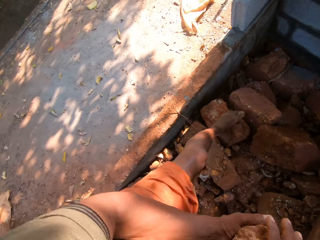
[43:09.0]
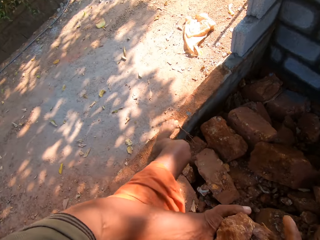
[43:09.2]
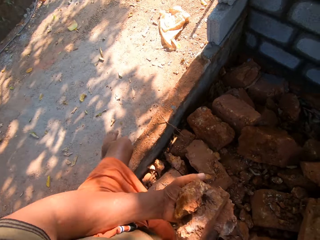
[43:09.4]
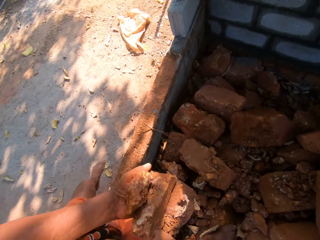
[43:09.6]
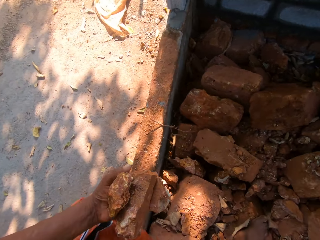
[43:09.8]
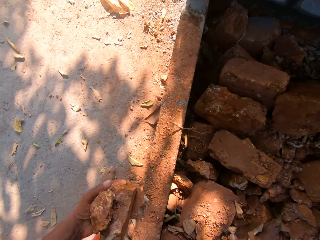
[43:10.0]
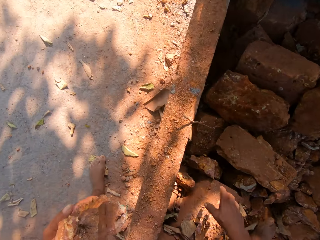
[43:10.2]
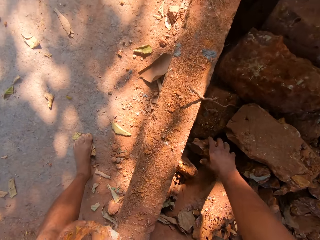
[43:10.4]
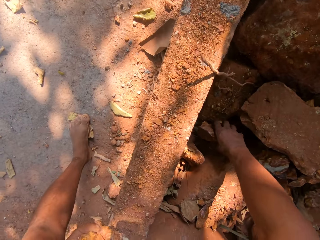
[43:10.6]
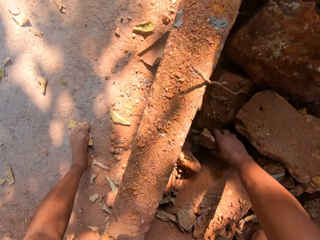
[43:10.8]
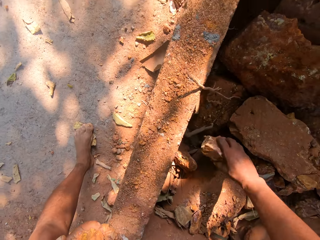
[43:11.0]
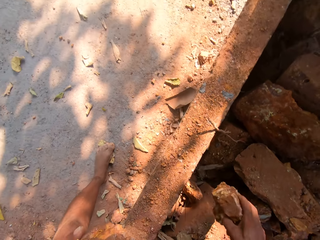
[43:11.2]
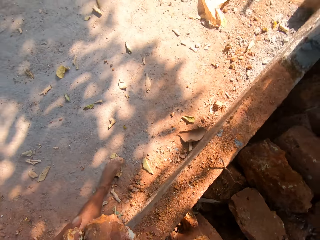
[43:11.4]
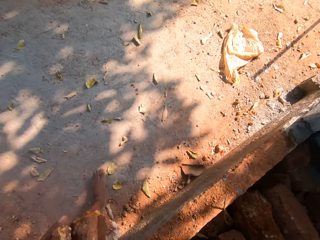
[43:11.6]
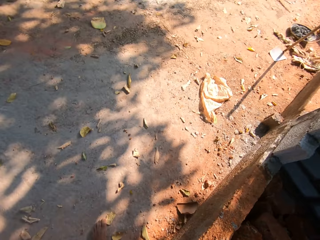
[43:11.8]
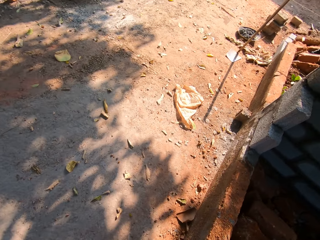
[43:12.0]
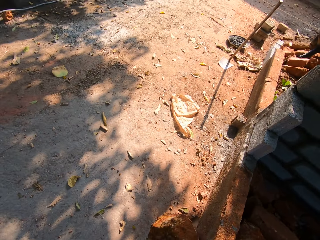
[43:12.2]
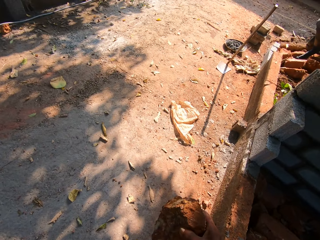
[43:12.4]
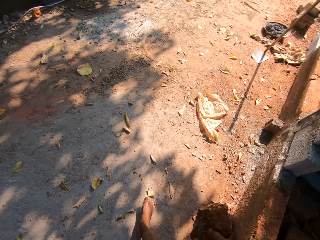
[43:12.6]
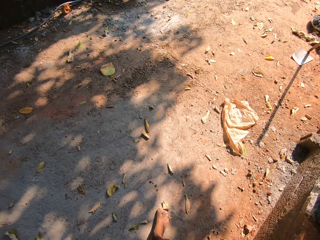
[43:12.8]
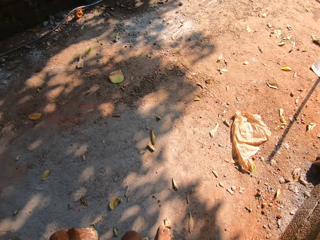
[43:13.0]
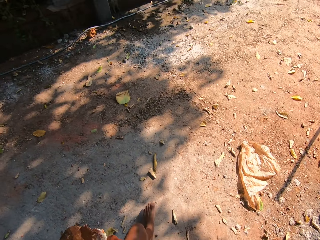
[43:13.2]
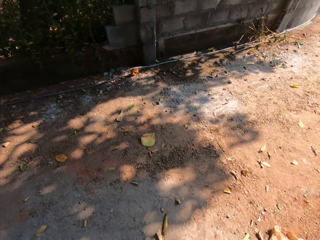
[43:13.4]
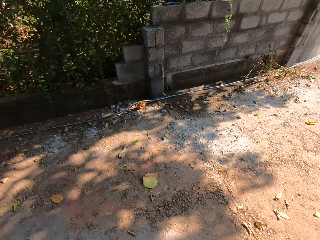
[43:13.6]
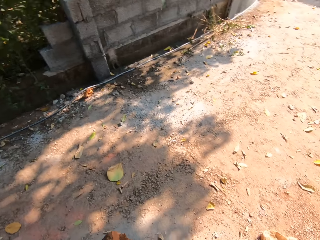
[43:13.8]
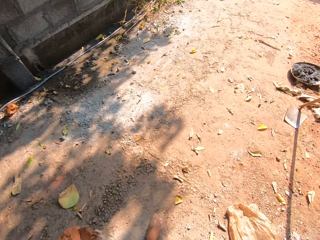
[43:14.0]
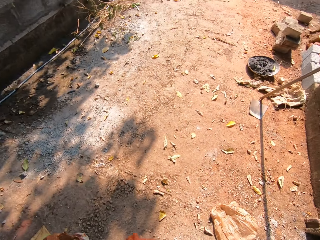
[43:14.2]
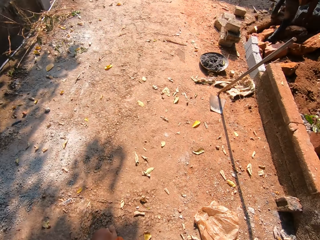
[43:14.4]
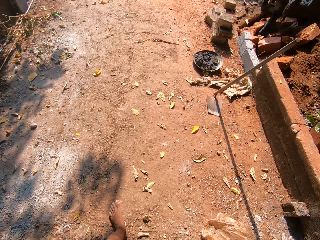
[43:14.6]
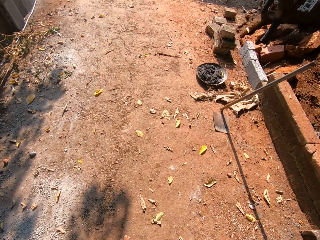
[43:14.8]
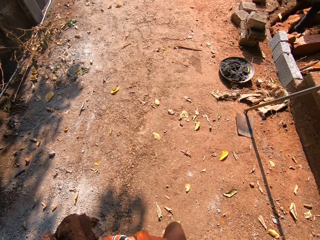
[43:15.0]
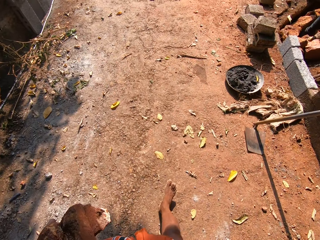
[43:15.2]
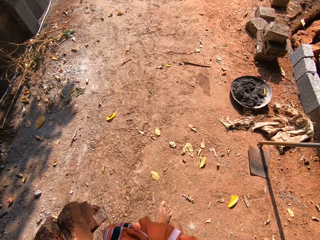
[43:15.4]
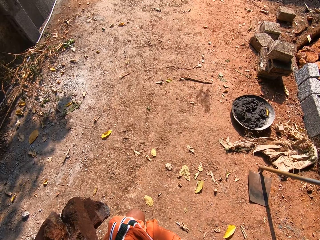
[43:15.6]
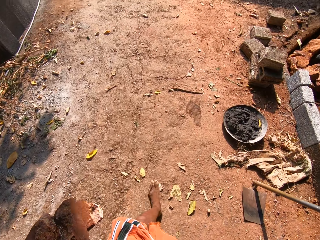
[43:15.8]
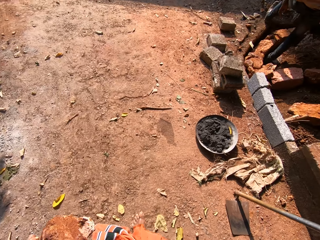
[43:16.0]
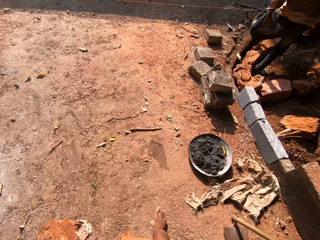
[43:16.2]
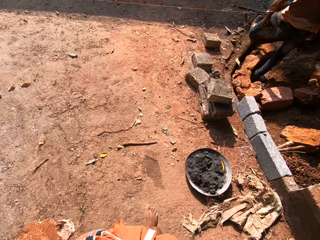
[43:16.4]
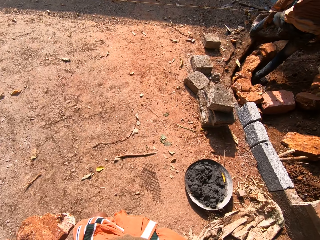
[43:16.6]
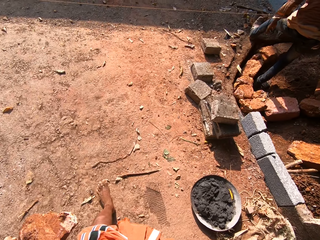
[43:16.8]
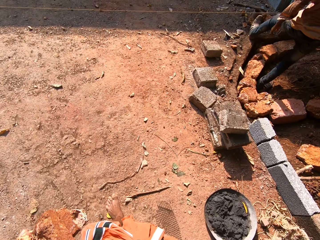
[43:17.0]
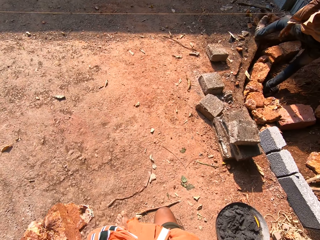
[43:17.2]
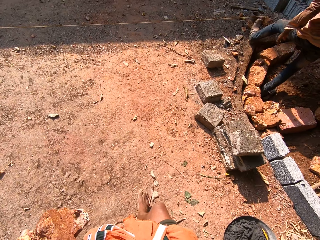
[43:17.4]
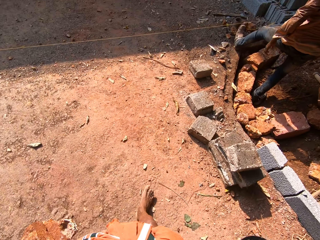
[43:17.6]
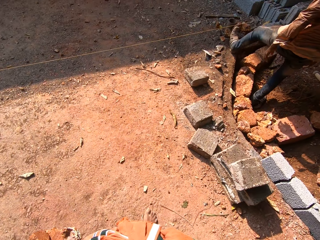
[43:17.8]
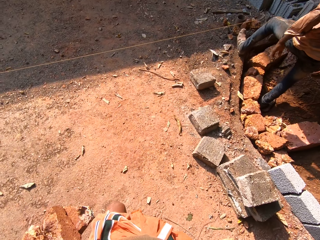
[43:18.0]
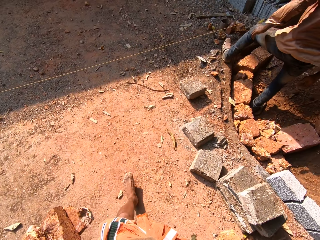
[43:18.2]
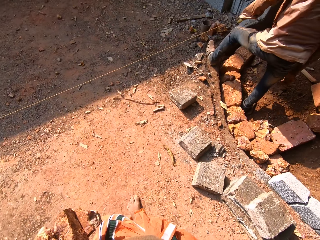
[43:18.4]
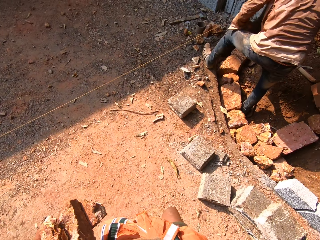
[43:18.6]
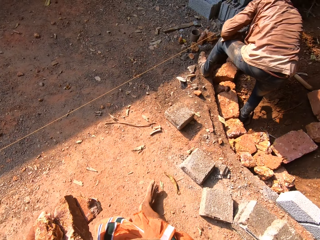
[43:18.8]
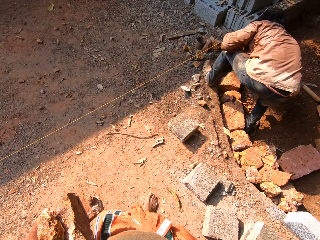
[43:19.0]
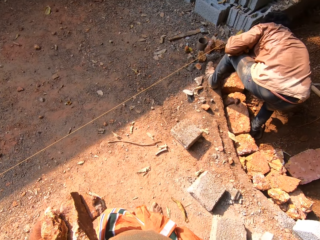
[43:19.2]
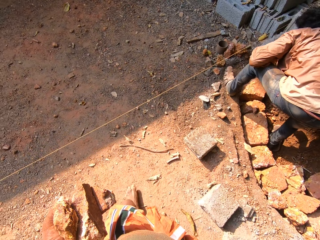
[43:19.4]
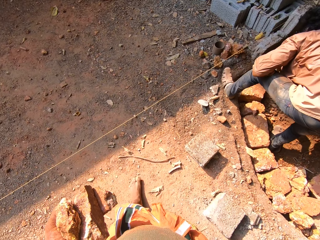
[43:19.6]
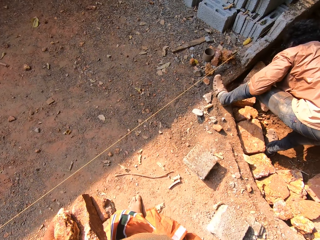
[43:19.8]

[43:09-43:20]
The camera wearer passes the brick from his right hand to his left hand. He picks a brick from the pile of bricks with his right hand. He carries the small bricks.

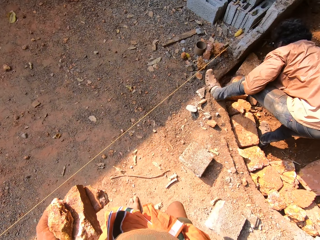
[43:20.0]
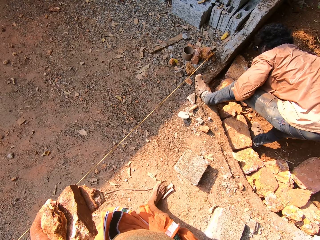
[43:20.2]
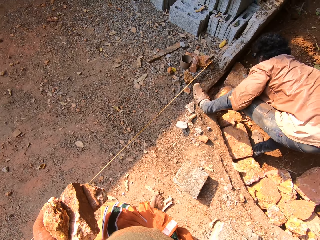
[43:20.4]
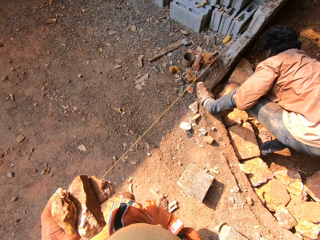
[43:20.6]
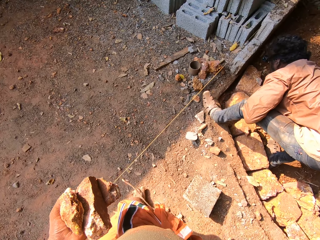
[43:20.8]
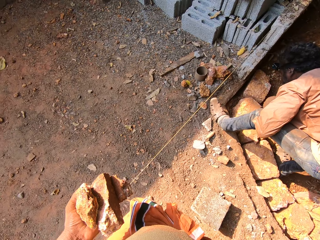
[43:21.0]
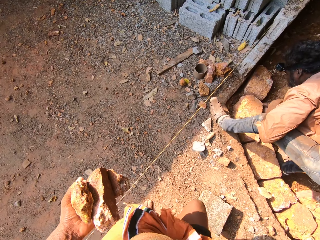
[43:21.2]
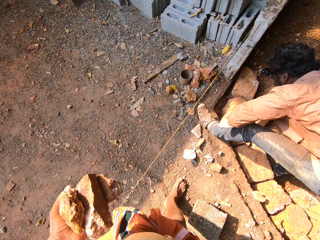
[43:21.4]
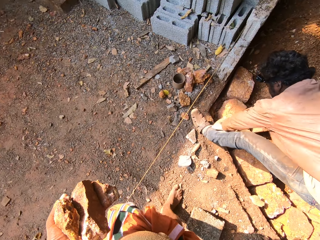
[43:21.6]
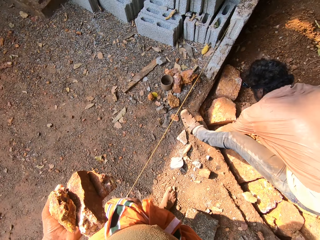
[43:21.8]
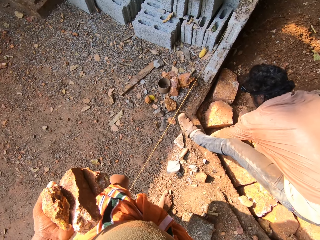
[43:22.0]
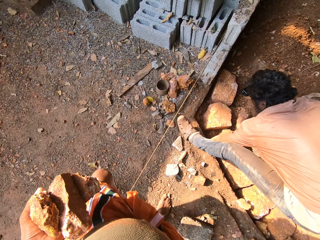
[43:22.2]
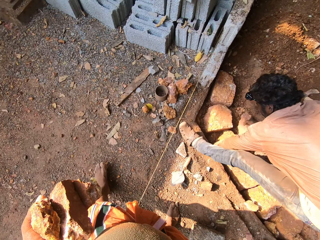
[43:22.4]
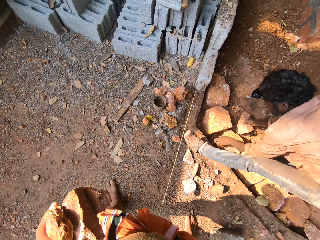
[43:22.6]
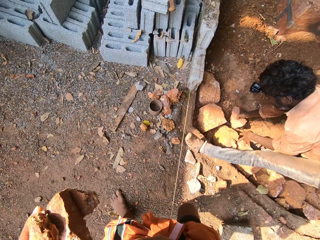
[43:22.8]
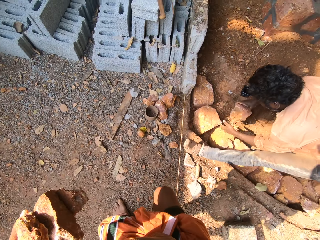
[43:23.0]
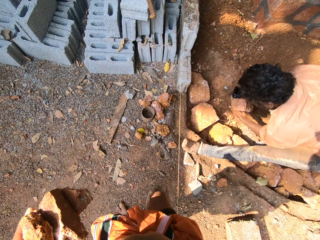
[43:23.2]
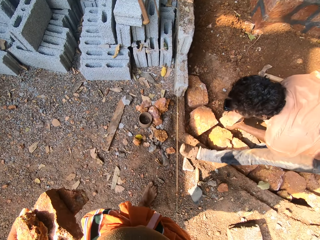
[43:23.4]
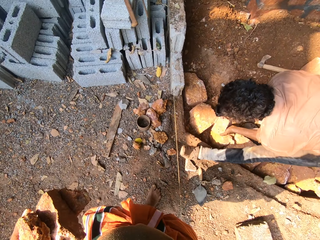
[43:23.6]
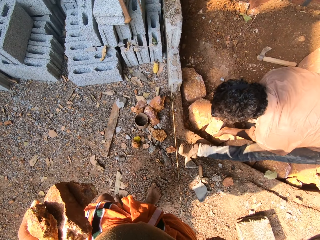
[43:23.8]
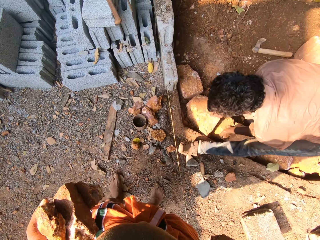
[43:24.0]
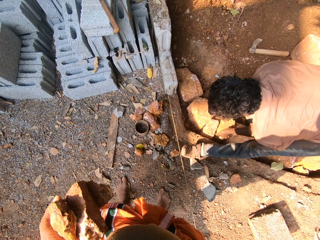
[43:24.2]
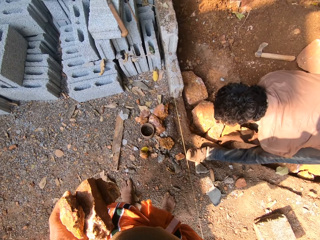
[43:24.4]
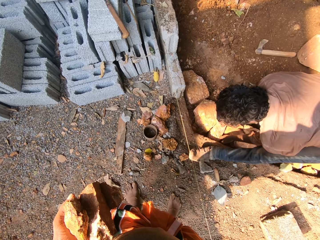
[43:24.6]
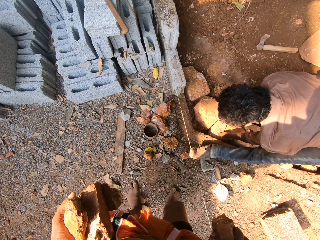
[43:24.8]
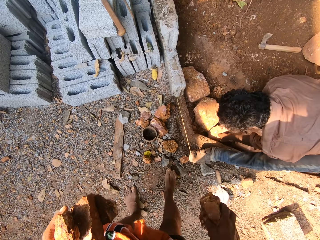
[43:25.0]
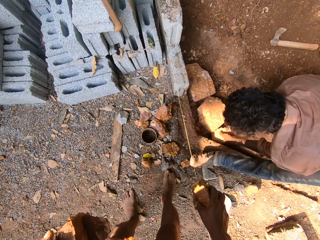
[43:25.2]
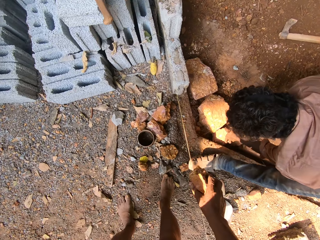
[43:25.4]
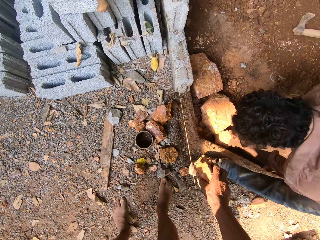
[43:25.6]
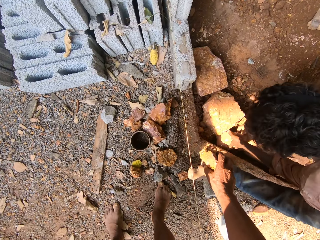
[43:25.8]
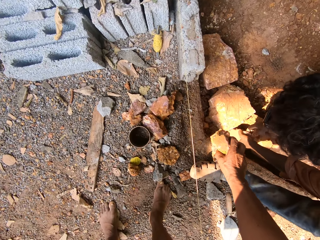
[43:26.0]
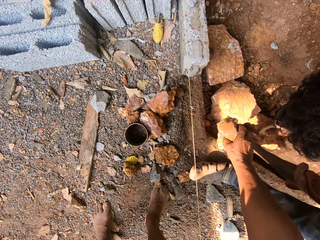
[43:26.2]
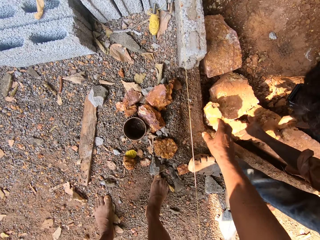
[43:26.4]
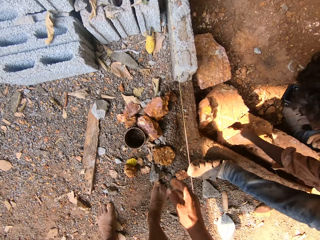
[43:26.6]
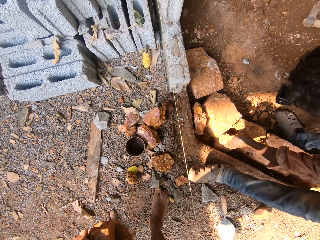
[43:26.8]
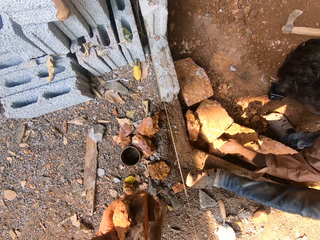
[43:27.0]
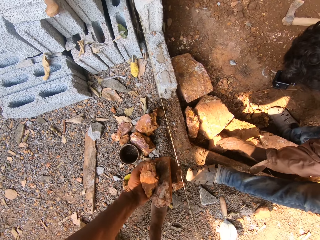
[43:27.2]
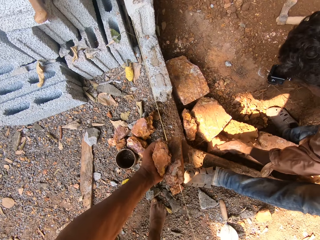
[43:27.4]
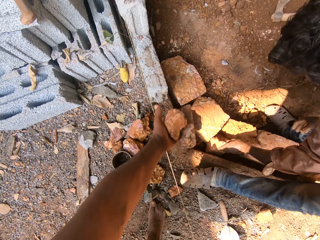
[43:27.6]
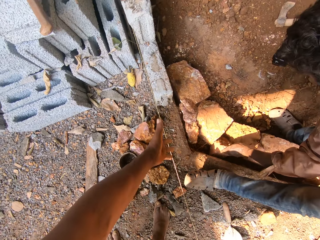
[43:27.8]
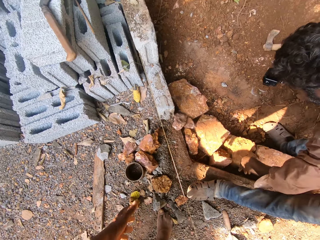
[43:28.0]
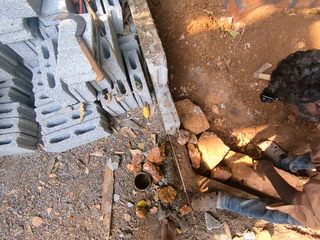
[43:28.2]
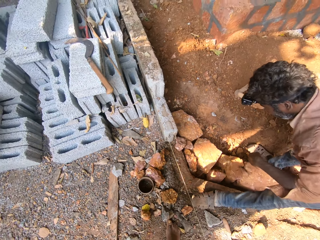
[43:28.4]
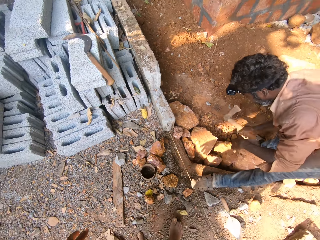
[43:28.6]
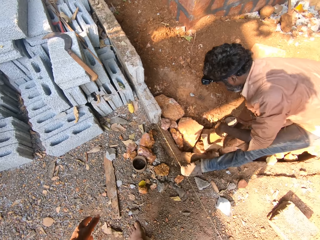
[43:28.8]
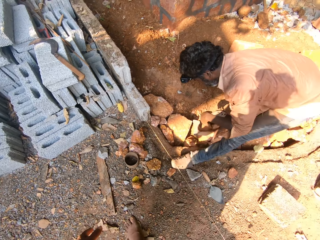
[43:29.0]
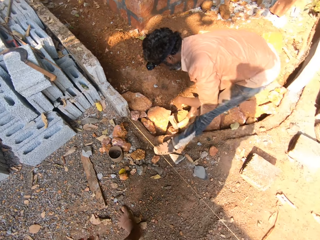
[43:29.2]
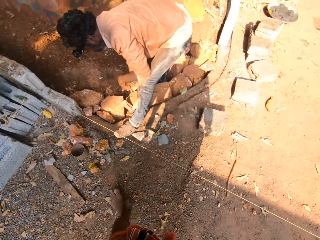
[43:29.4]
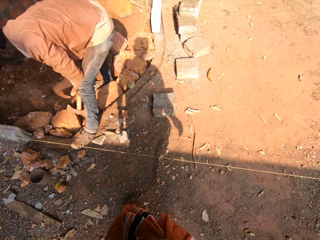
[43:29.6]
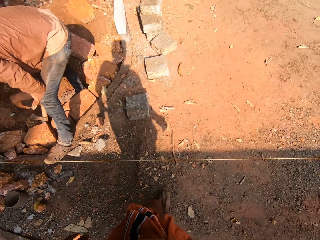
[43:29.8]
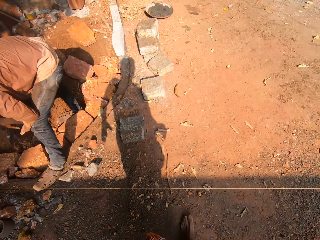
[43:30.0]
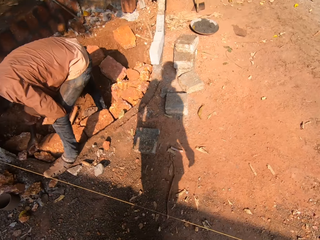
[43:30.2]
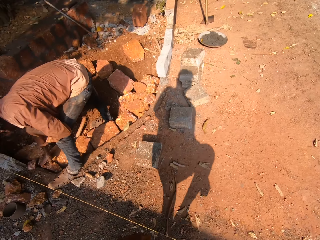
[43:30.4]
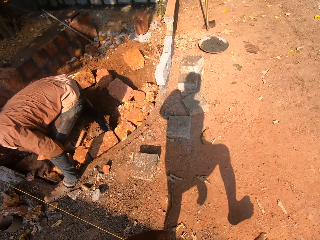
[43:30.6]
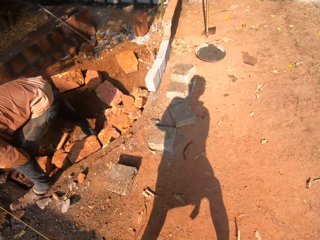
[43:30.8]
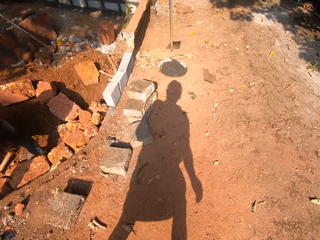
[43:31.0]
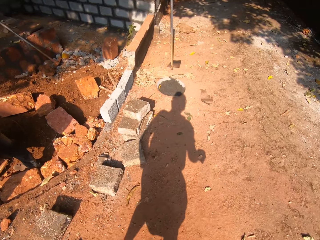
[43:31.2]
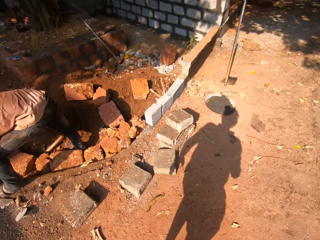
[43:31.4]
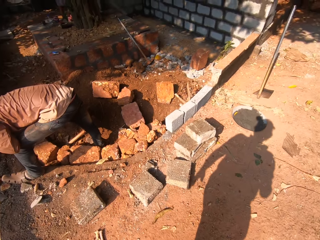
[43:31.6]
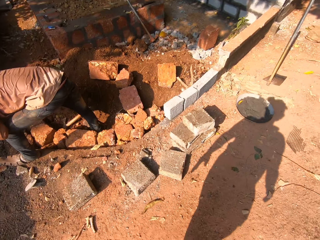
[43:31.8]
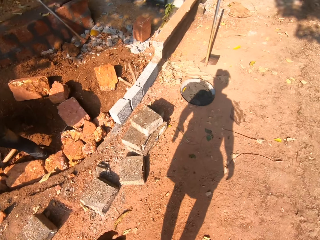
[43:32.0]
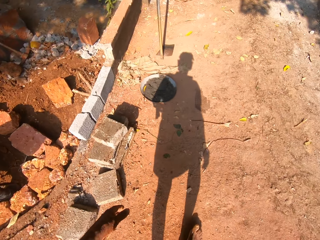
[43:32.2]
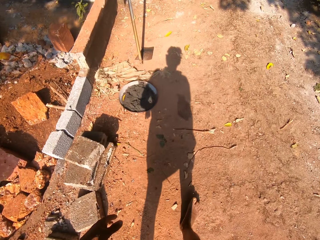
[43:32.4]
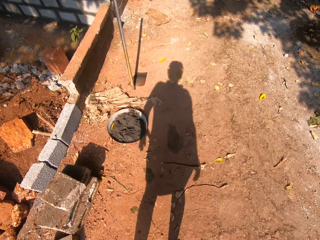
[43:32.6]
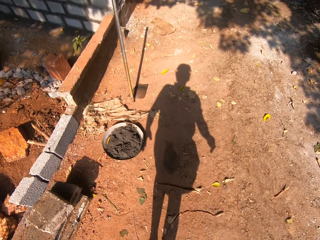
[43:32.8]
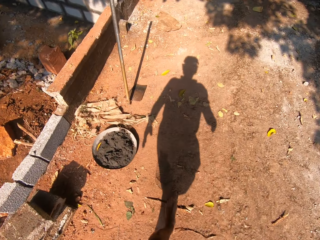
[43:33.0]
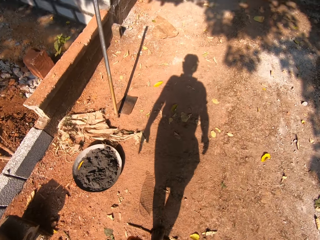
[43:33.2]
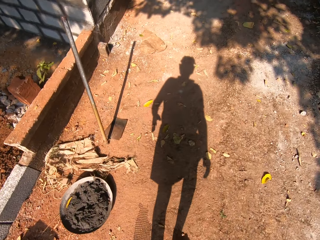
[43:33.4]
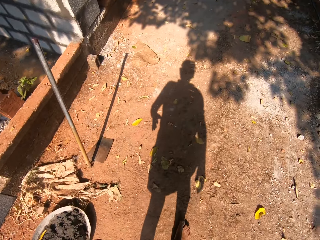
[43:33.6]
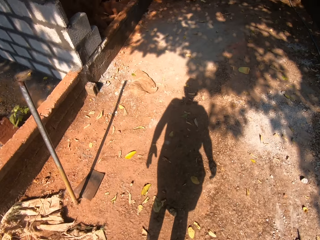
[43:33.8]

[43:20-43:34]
The man holds a brick in his right hand. He holds the brick with both his hands. He drops the brick on the ground with both his hands. The camera wearer drops the brick on the ground with his right hand. He drops three bricks on the ground with his left hand. The man picks up the axe from the ground with his right hand. He hits the brick with the axe in his right hand. He drops the axe on the ground with his right hand.
